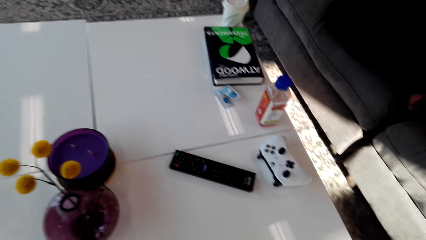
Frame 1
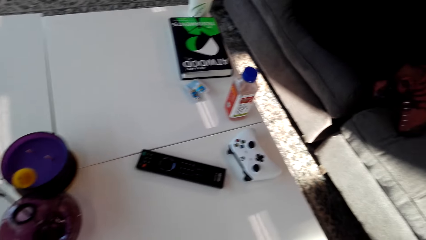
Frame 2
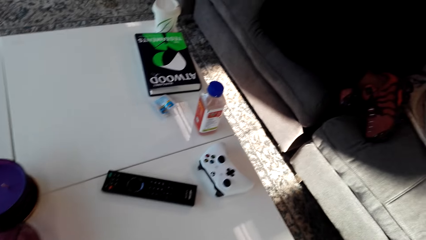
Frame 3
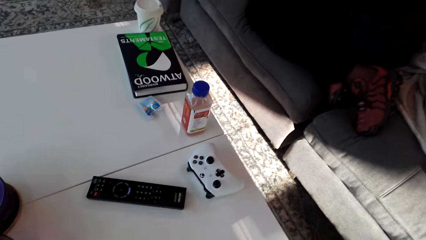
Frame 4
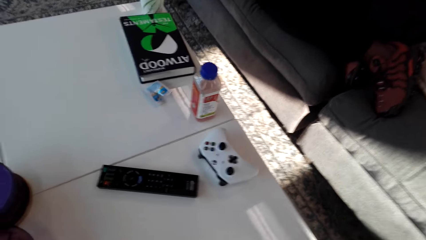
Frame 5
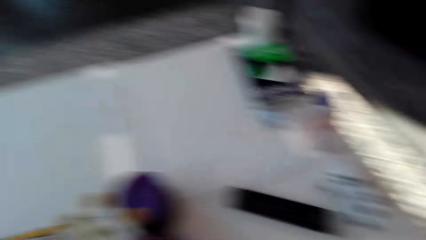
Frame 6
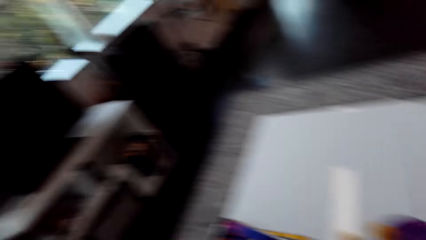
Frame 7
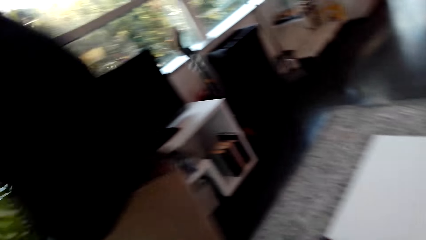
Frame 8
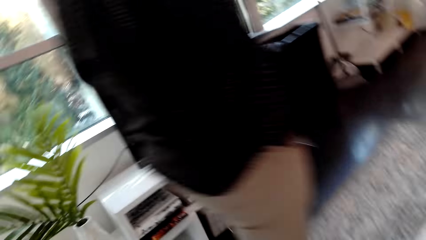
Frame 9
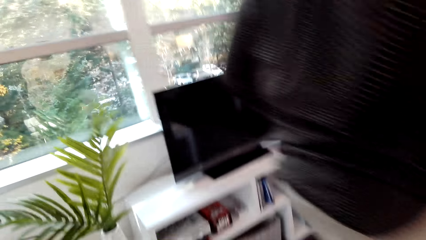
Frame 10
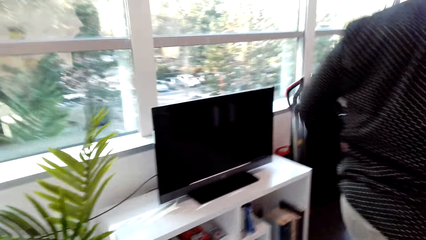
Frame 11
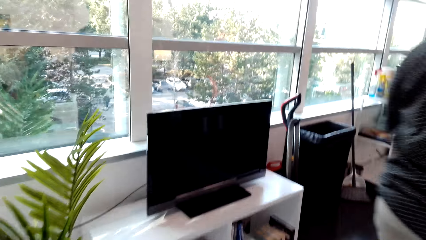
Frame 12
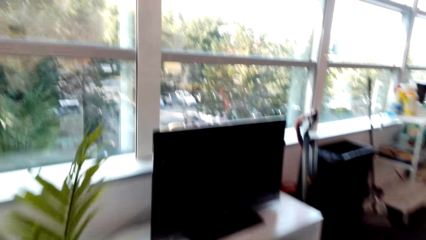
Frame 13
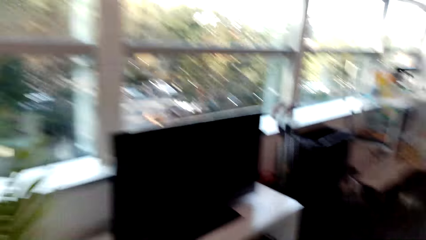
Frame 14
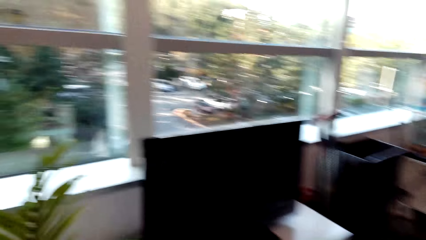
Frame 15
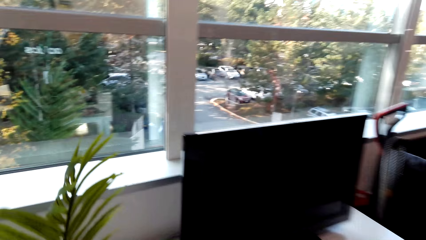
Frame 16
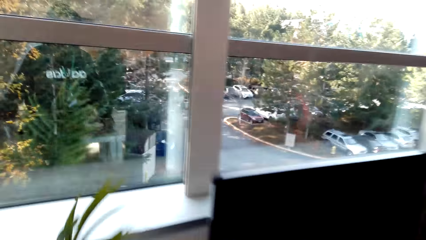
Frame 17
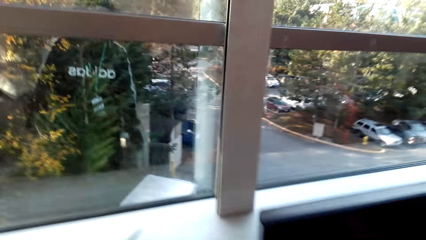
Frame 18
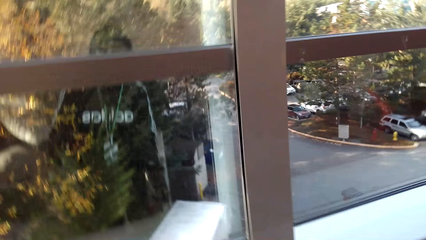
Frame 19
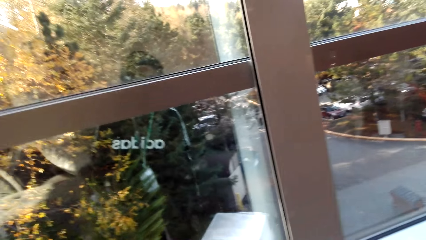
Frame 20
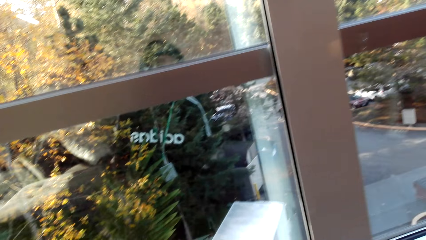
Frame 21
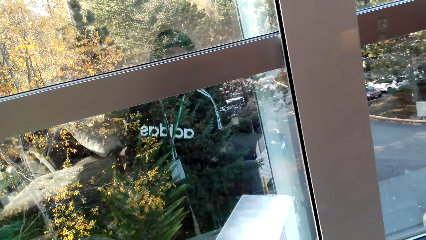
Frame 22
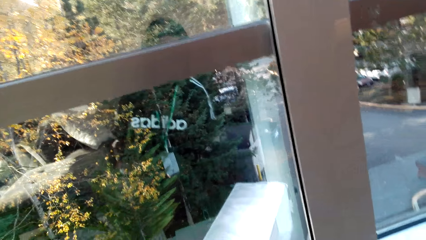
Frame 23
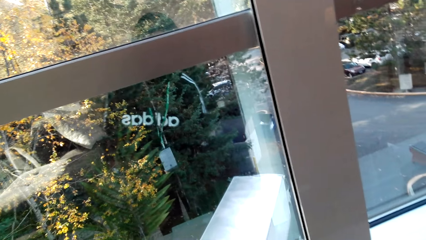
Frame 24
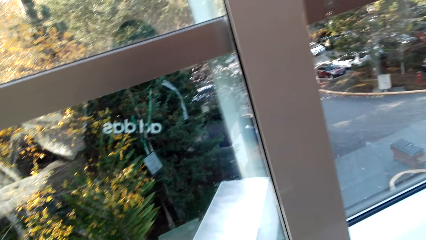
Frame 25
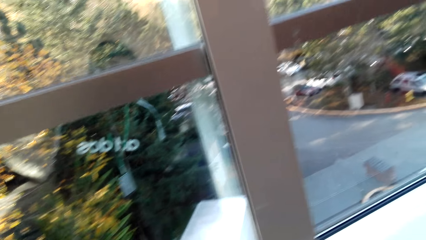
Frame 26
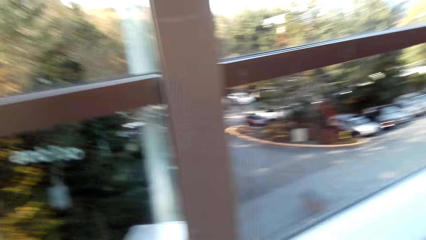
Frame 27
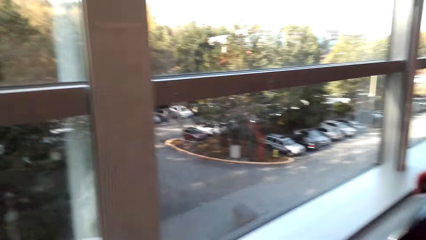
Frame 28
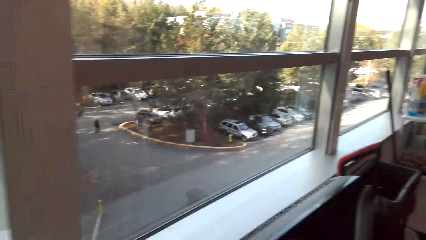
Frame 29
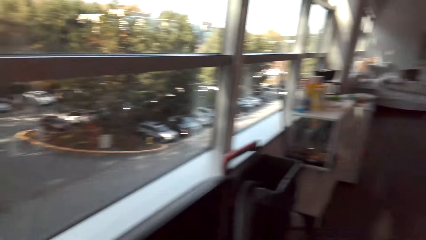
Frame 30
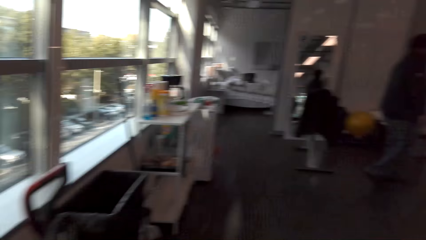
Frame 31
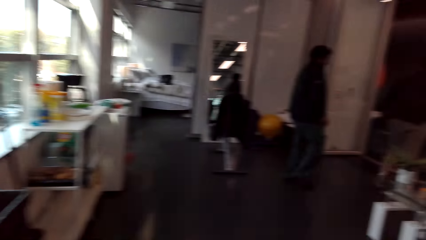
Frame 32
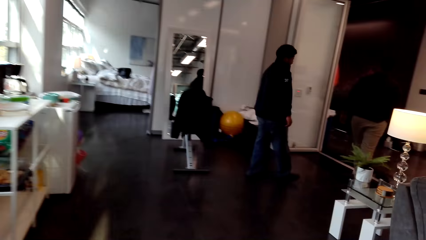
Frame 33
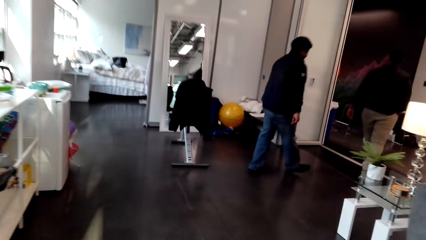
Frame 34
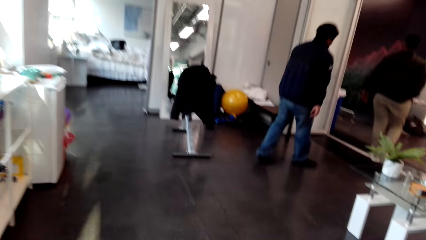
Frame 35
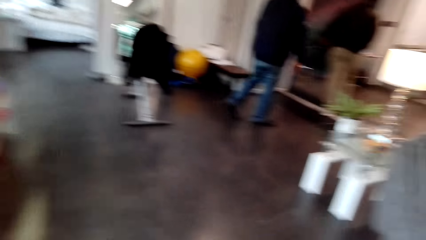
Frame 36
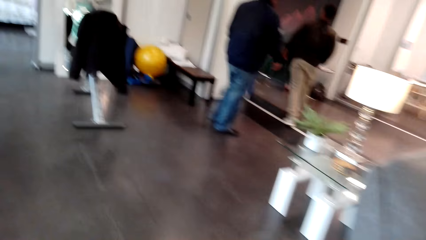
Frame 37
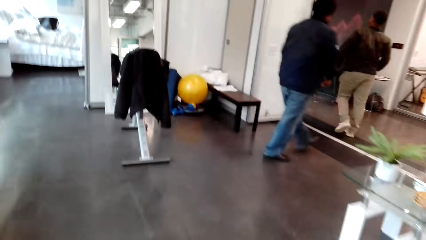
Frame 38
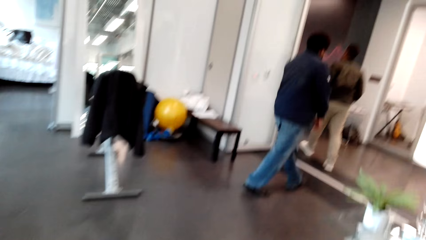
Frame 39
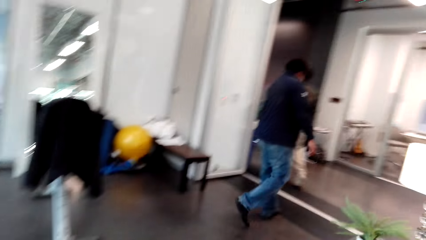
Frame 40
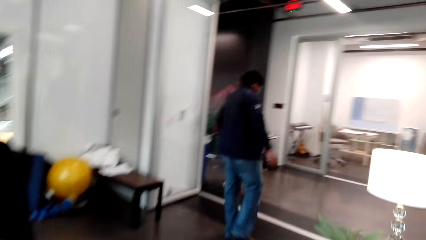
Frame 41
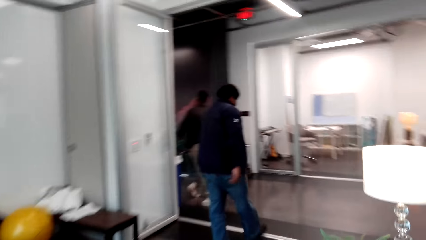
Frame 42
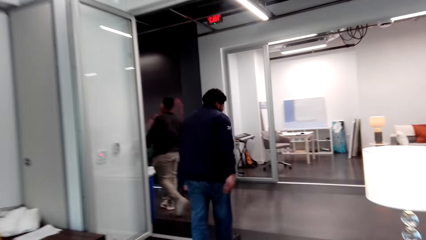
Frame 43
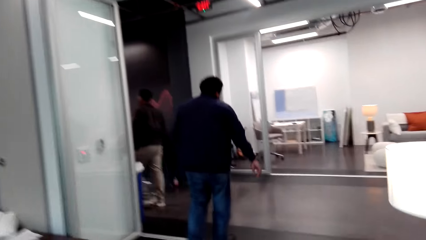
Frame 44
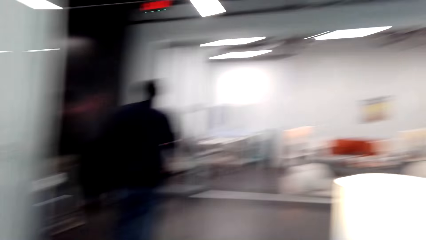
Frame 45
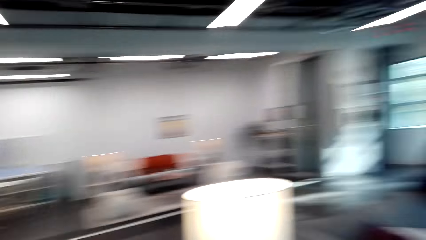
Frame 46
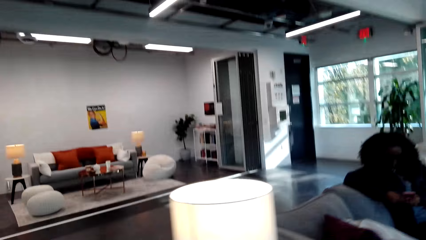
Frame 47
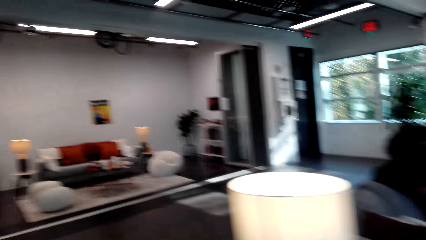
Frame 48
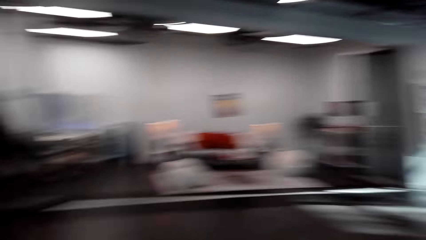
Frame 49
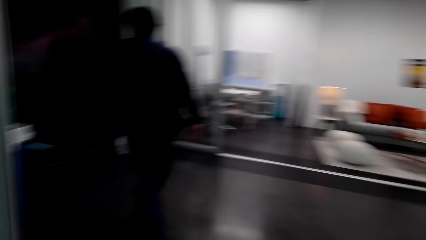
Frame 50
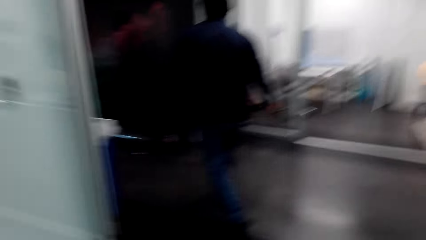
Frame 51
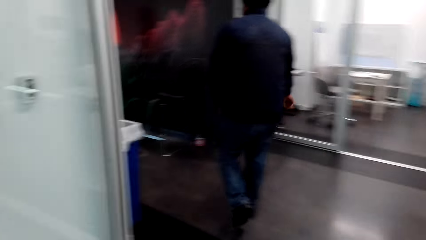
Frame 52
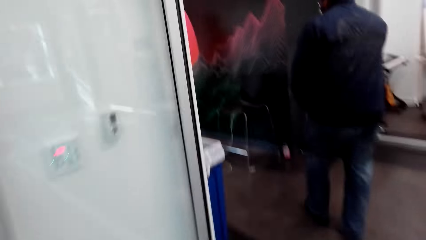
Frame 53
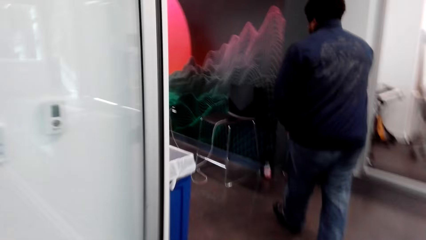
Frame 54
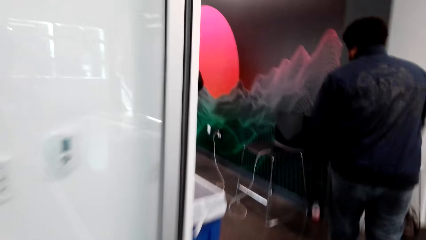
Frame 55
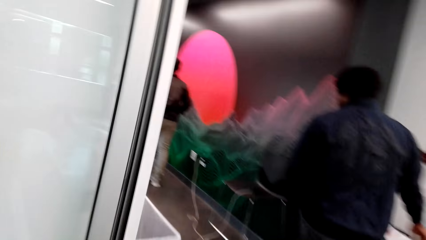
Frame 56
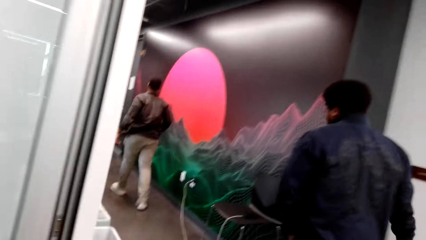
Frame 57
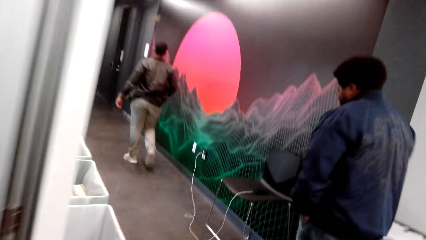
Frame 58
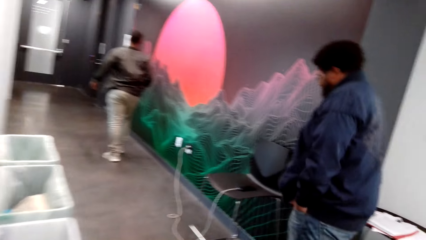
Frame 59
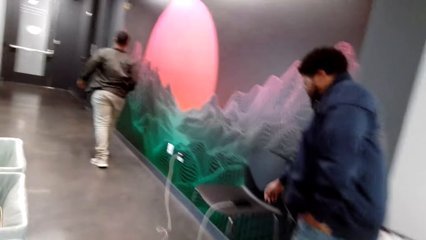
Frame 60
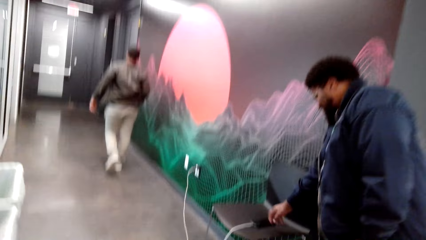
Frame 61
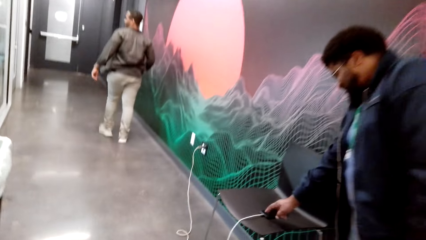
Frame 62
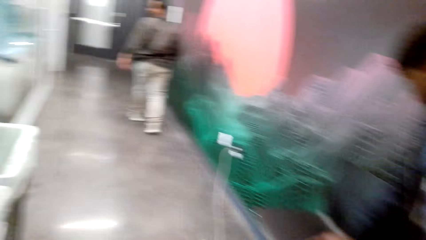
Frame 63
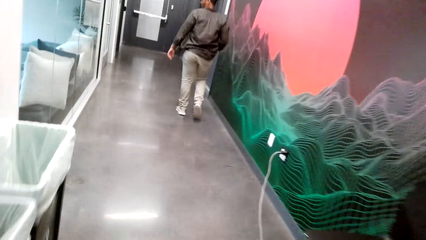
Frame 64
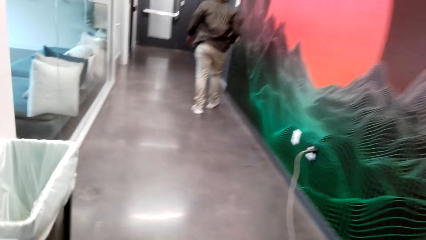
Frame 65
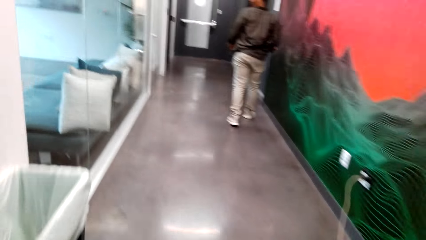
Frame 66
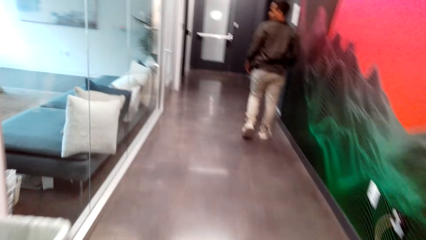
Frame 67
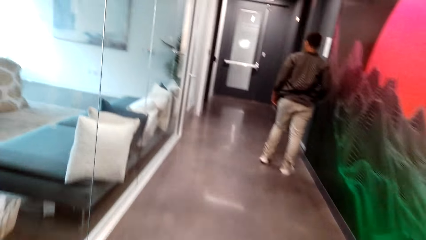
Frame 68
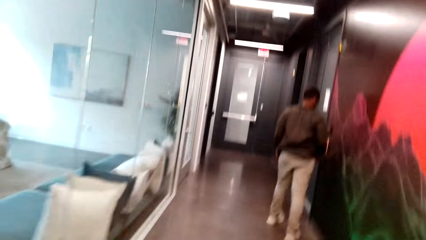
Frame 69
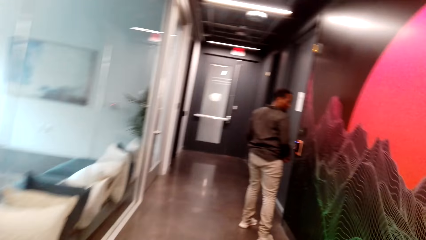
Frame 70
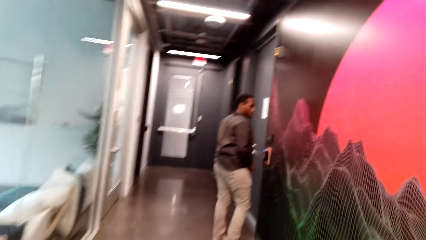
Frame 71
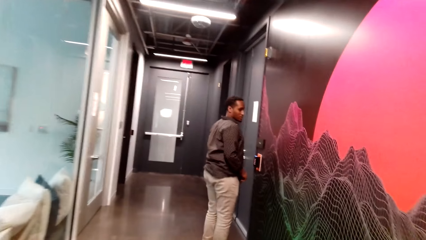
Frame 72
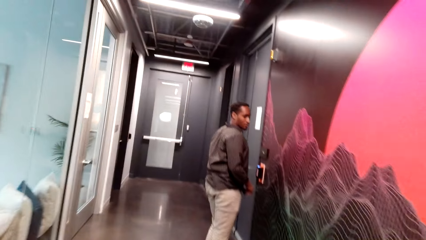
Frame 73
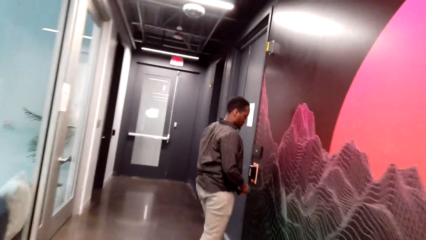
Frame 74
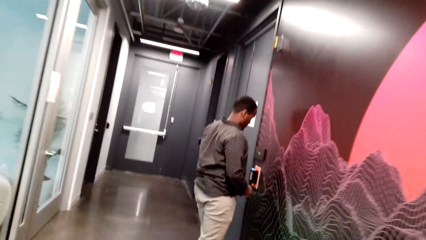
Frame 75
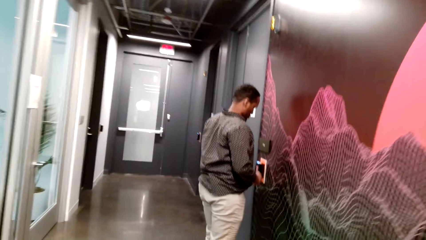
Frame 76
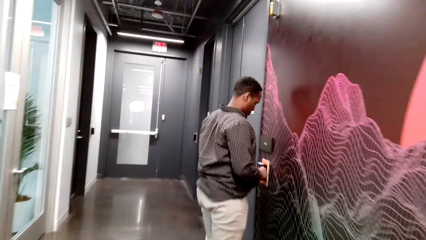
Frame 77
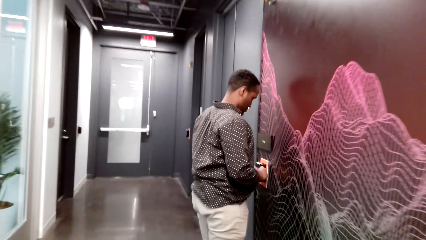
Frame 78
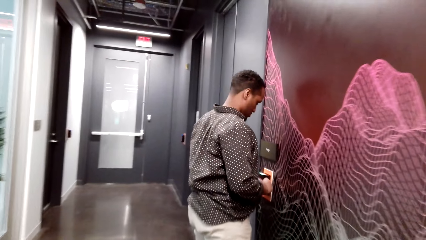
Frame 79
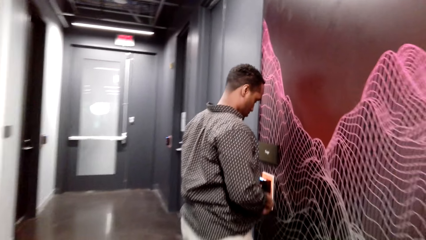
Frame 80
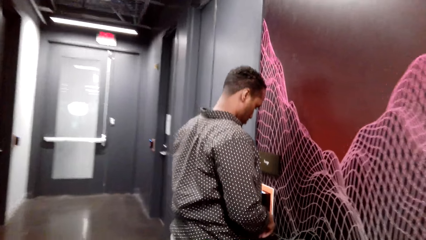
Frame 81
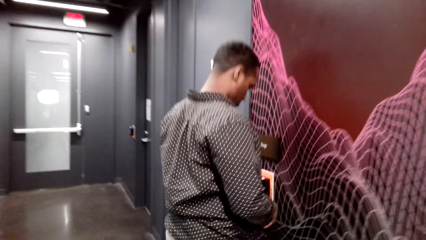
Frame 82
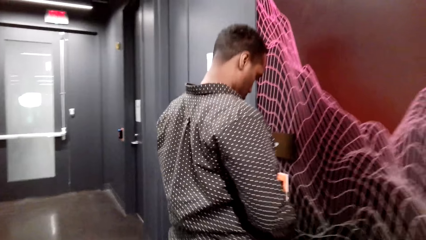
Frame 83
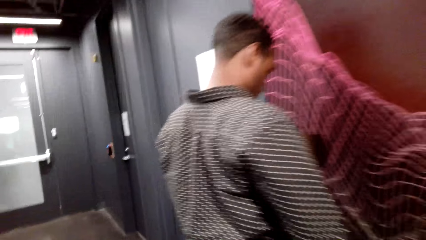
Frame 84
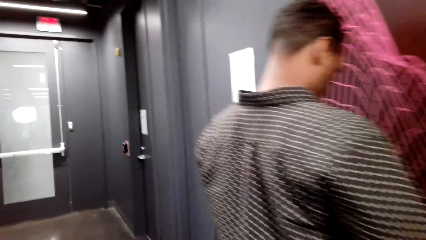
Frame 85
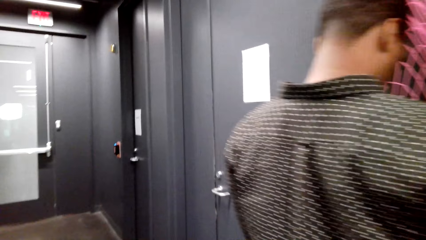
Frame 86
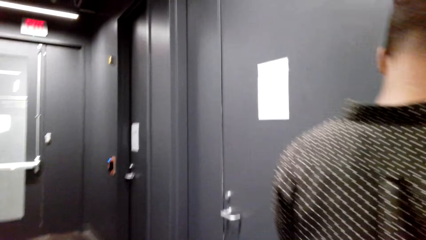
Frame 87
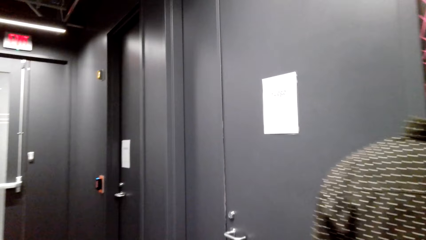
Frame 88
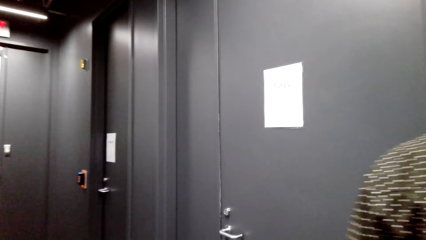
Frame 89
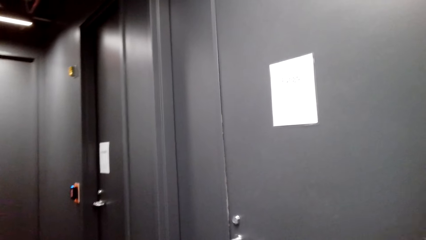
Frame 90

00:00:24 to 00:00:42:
A man walks in the house. The camera wearer talks. They walk near a window. They walk and look around. Another man walks in the house. The camera wearer walks around and talks to a woman. The other man holds a phone. The first man opens the door. The camera wearer walks. The first man touches the lock with the right hand. The camera wearer talks to the first man.
